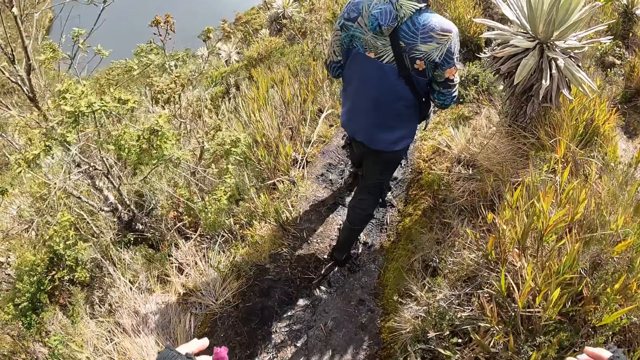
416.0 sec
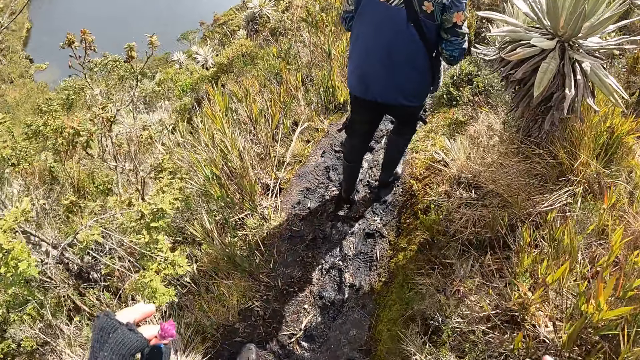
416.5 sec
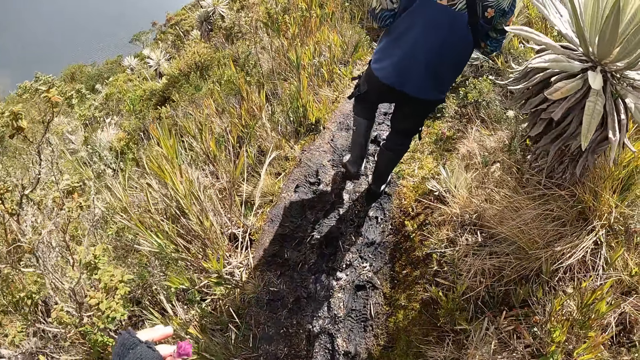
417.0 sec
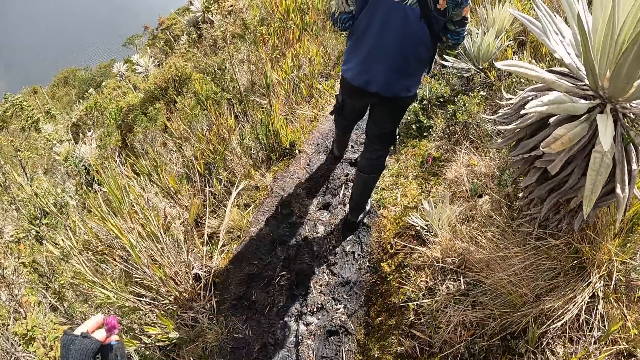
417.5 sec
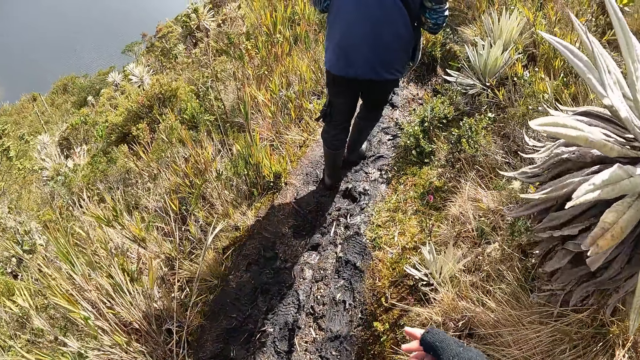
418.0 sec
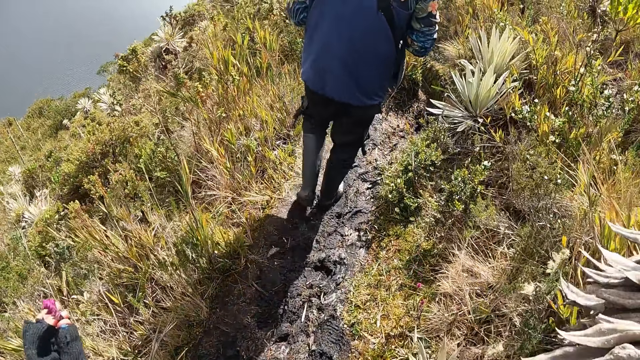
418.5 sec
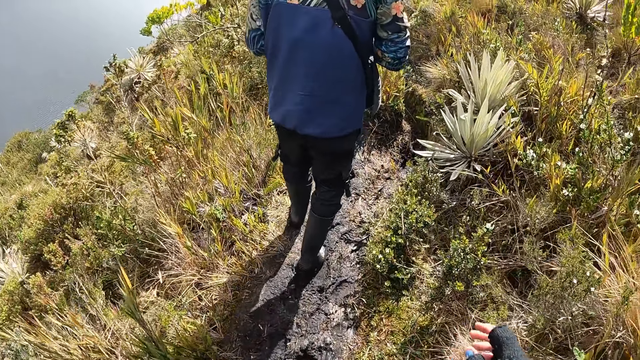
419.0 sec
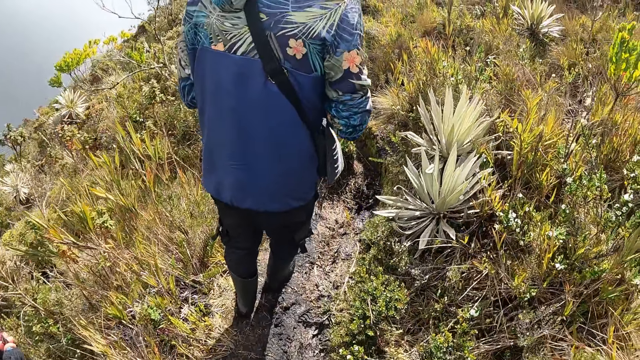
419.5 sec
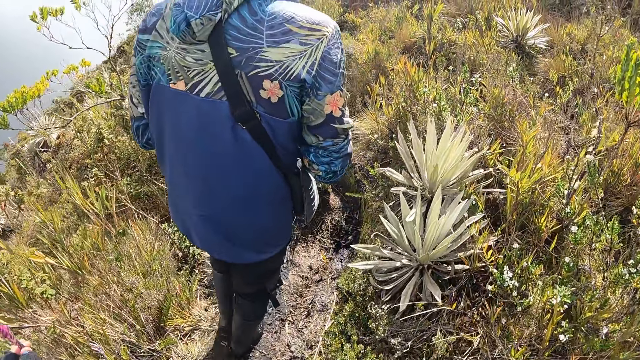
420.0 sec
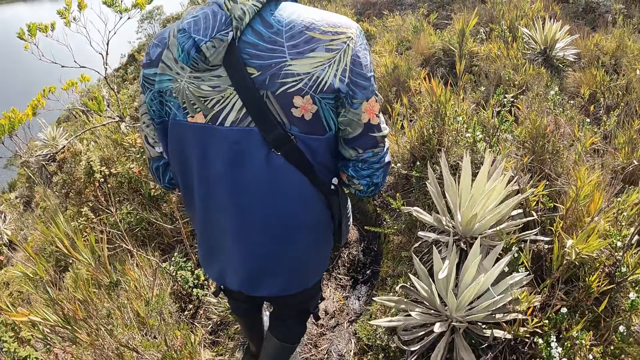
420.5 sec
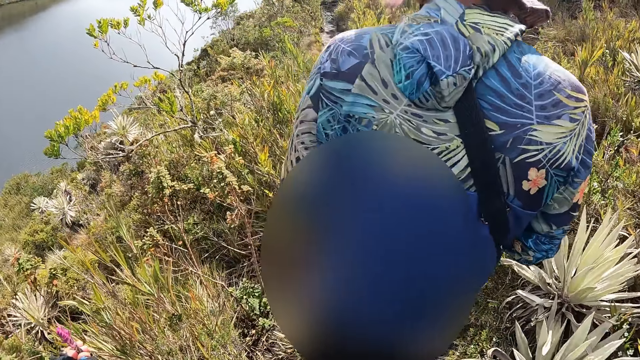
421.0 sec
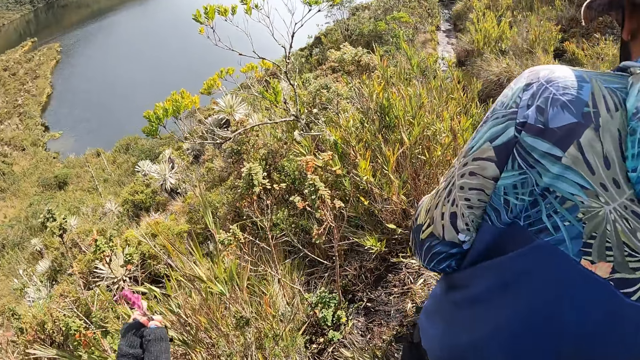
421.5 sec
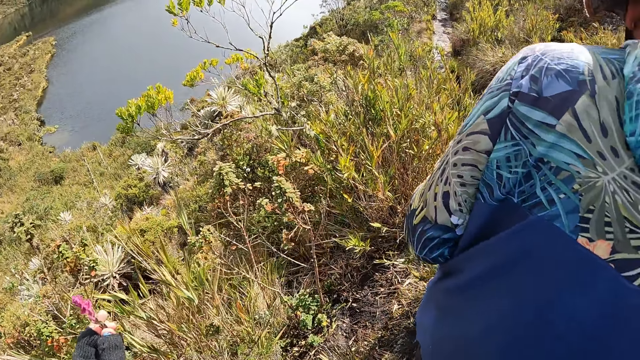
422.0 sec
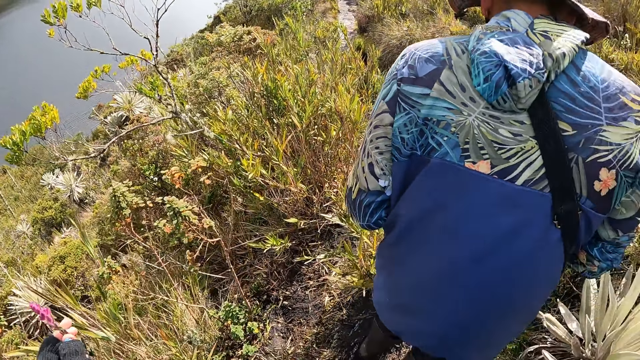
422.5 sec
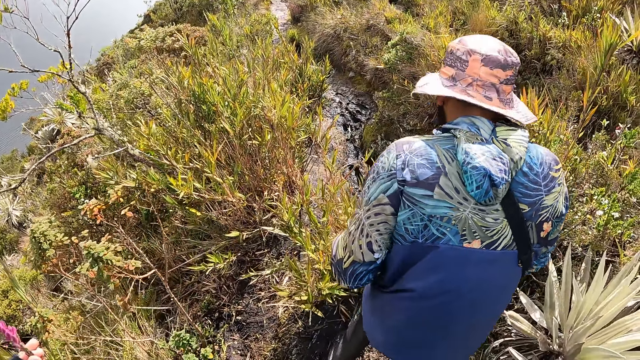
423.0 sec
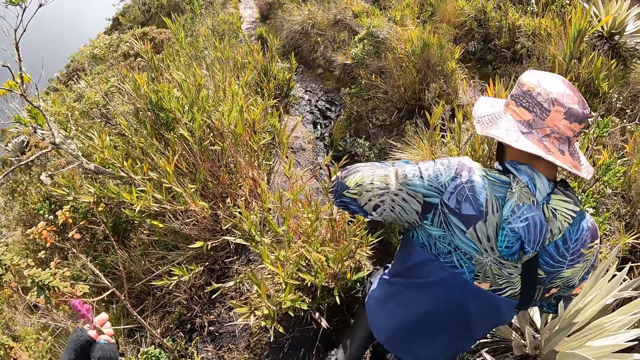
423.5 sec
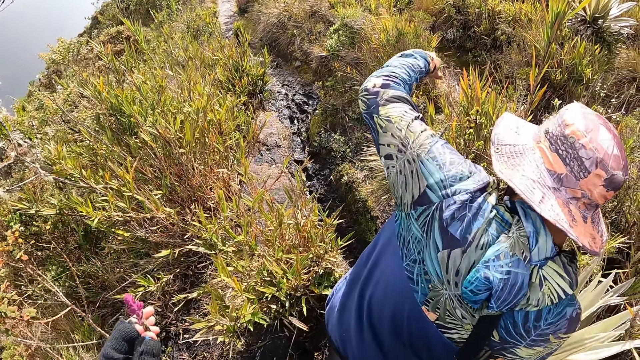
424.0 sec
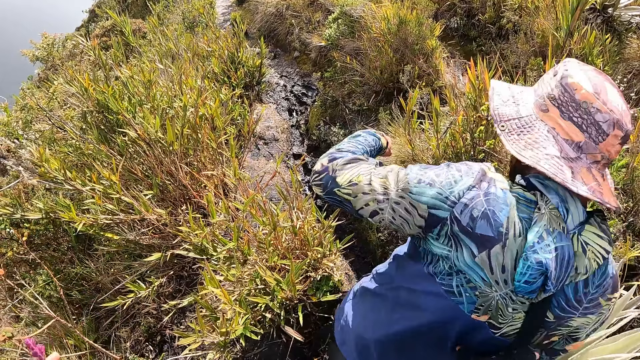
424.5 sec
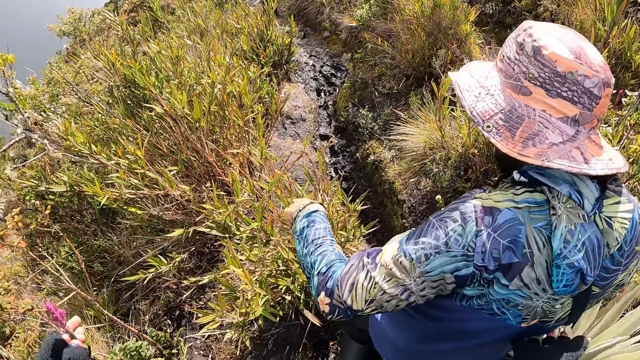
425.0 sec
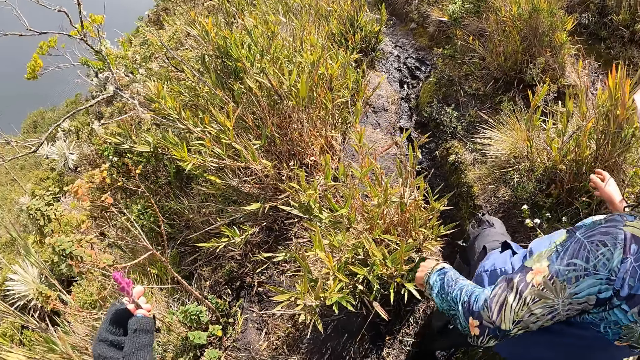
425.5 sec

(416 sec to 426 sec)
The camera wearer holds the flower with her left hand. She walks on the muddy pathway.

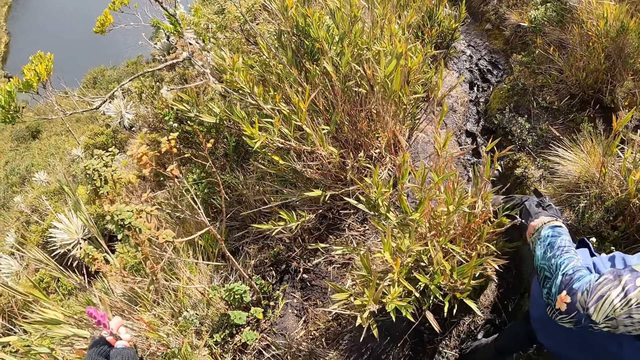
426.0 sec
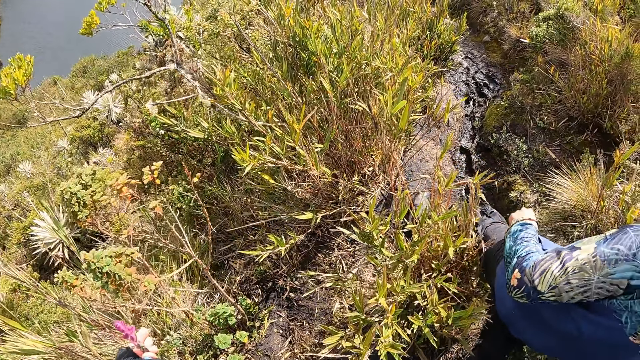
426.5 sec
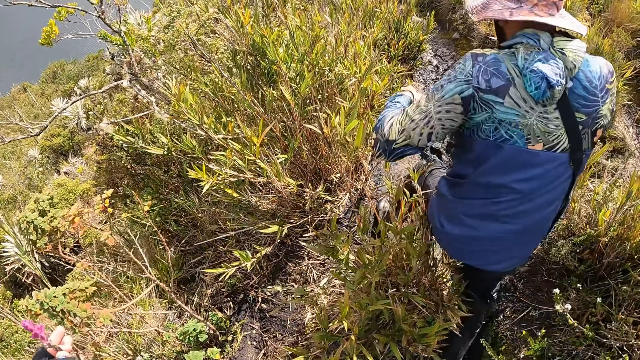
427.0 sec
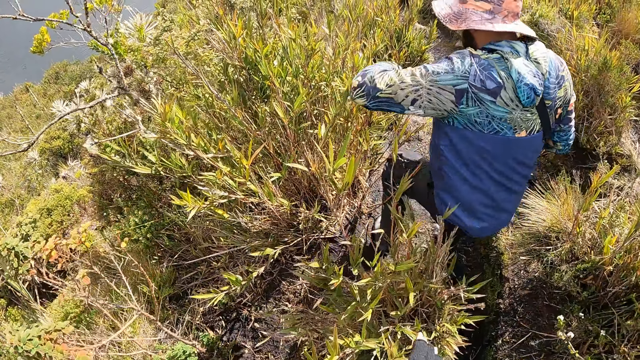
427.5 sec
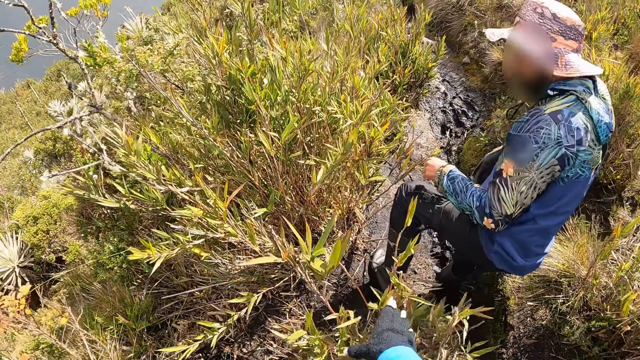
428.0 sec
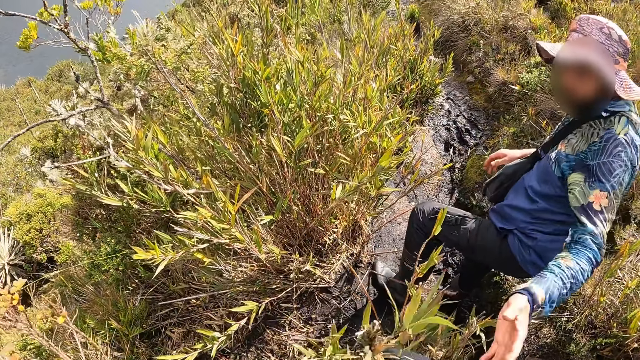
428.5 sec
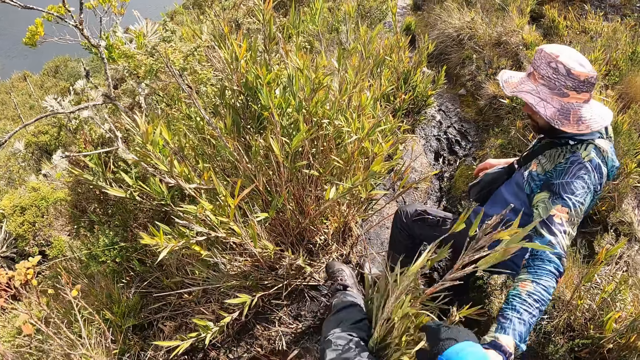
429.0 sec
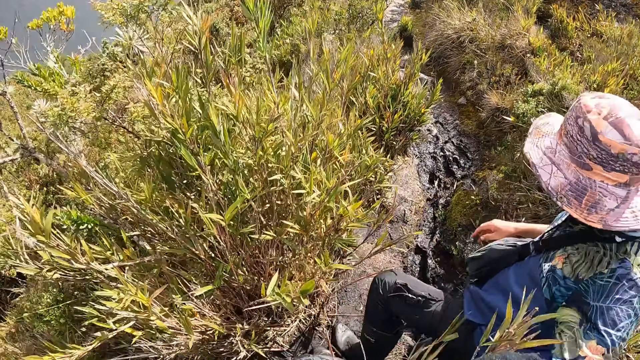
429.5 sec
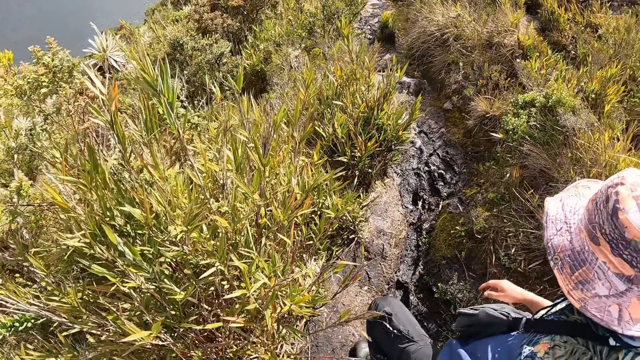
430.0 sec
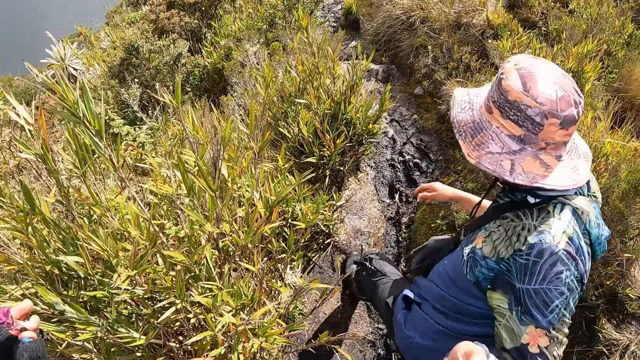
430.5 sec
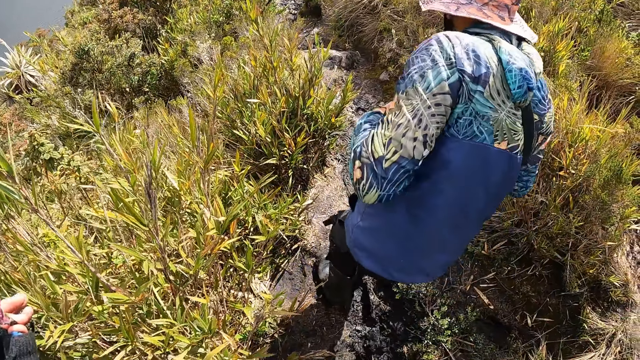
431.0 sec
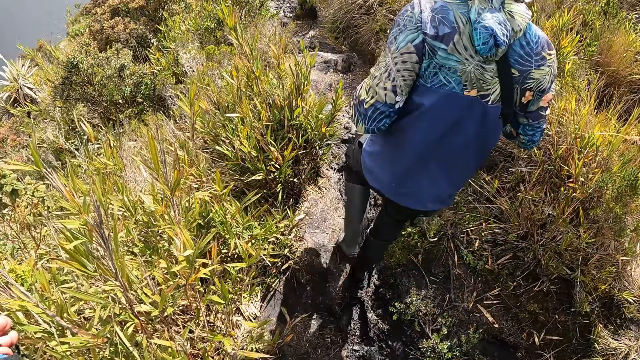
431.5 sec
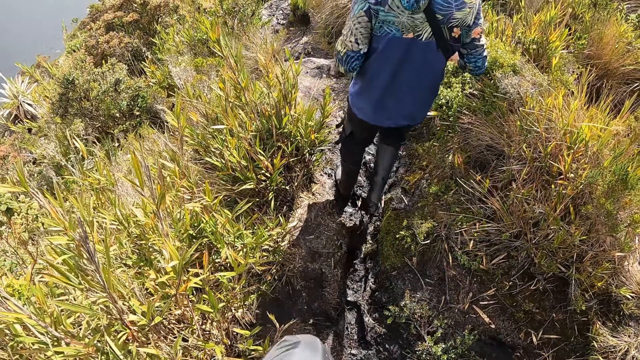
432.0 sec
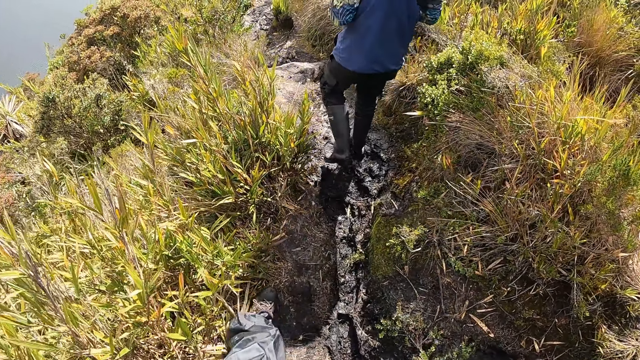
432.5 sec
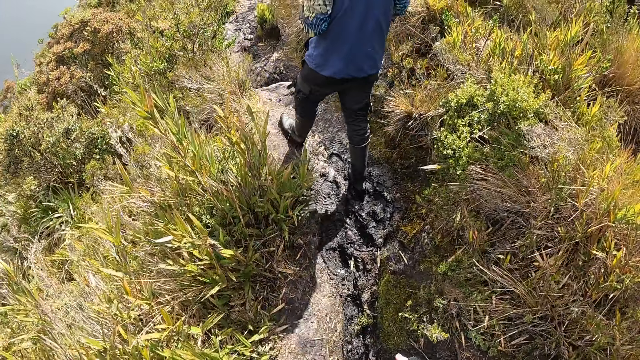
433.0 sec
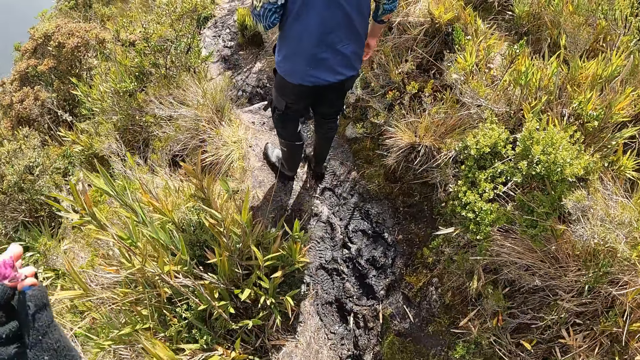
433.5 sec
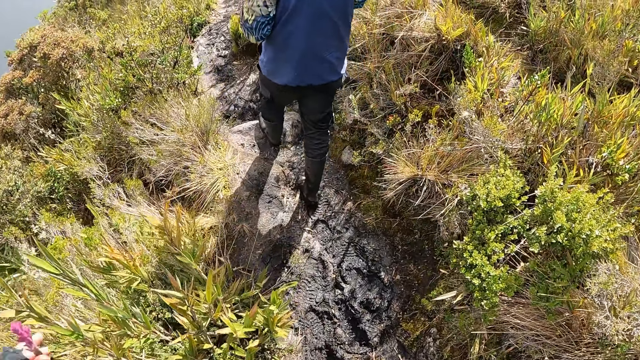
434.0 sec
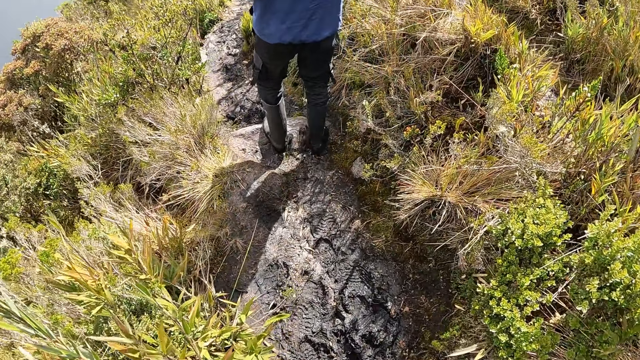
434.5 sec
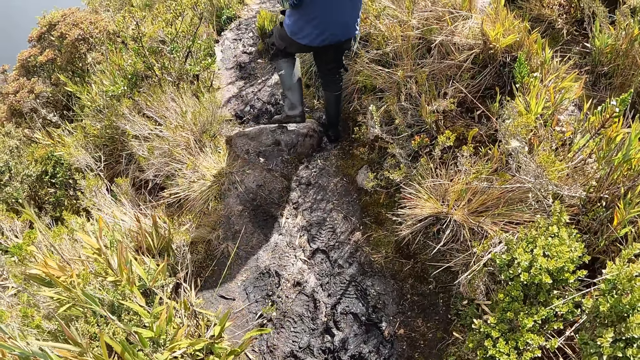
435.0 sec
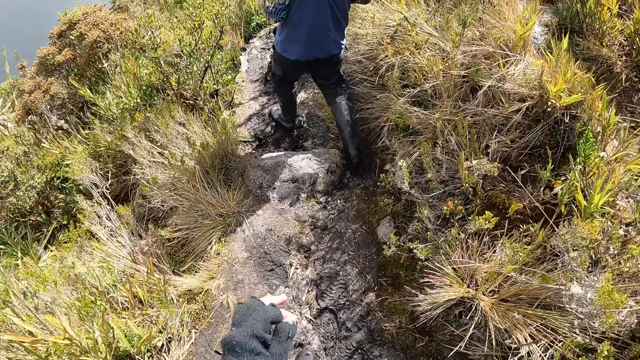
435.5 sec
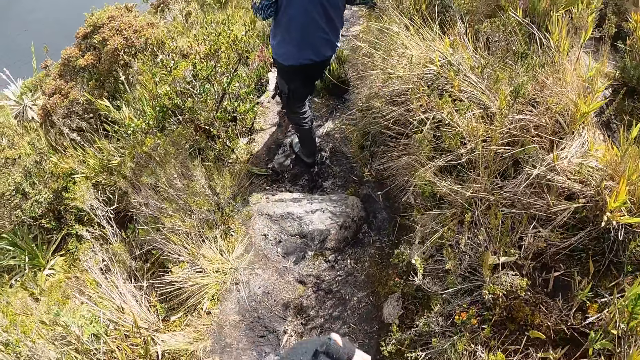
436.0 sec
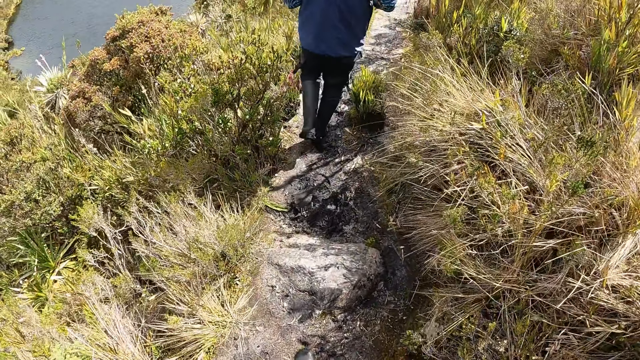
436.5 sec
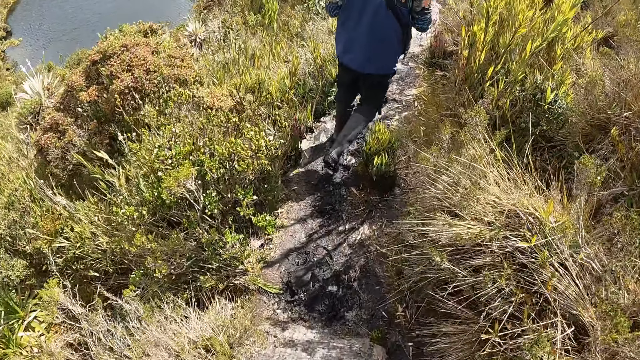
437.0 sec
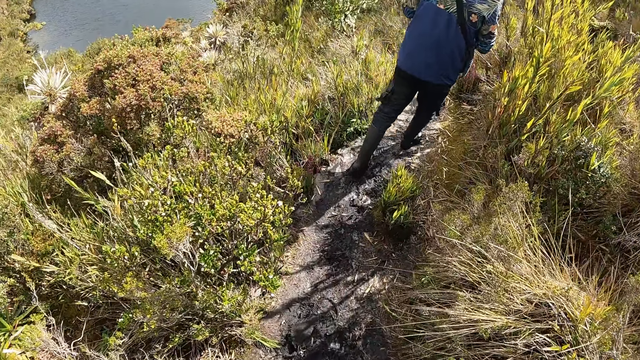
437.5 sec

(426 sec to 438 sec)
The camera wearer holds a plant with her right hand. A man holds the hand of the camera wearer. The man walks down the muddy pathway. The camera wearer walks down the muddy pathway.
